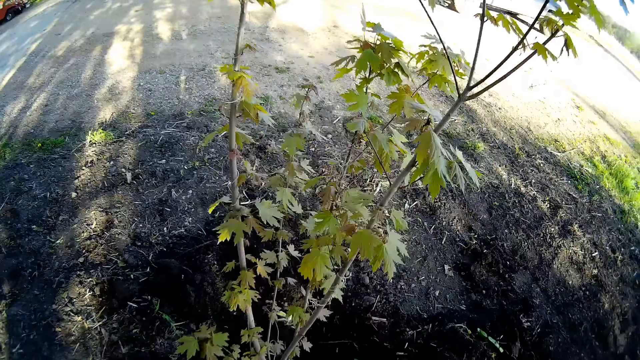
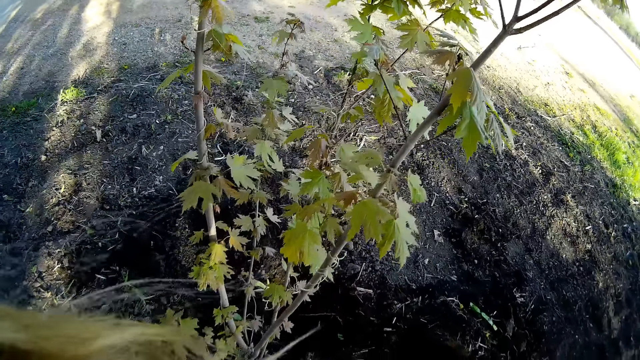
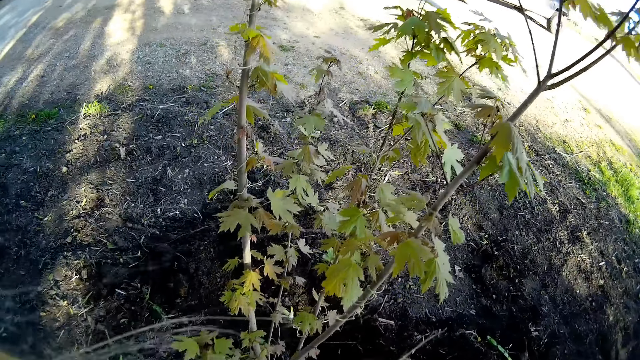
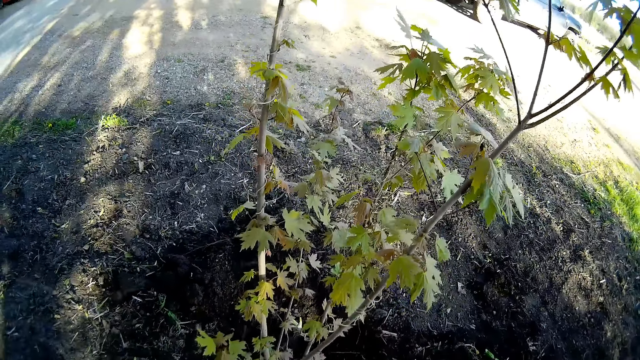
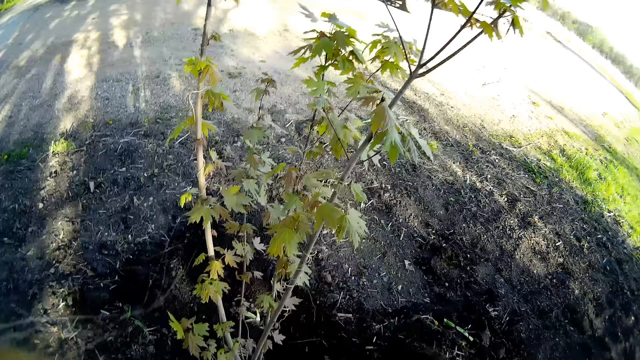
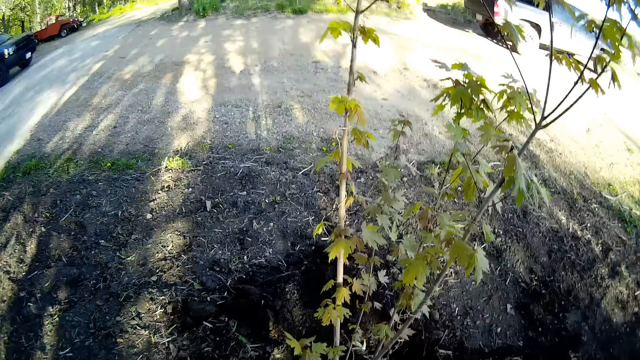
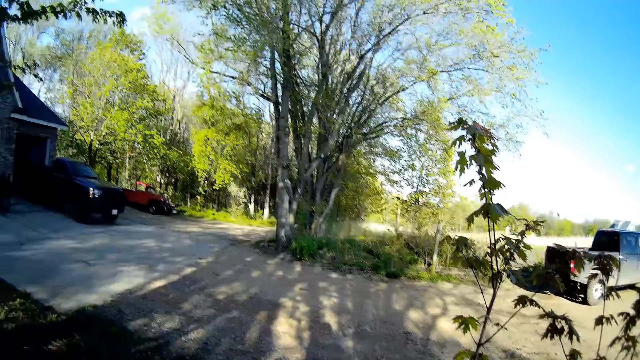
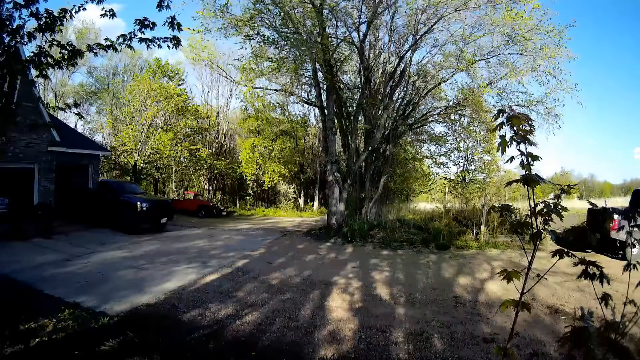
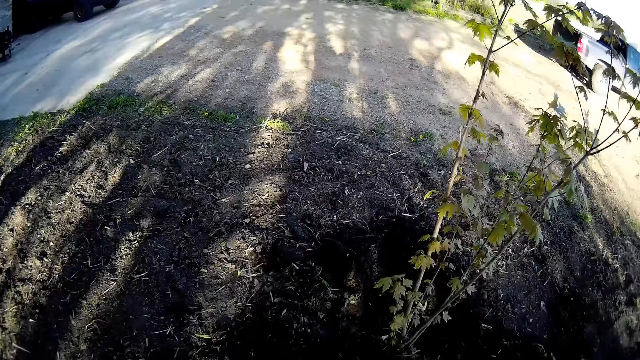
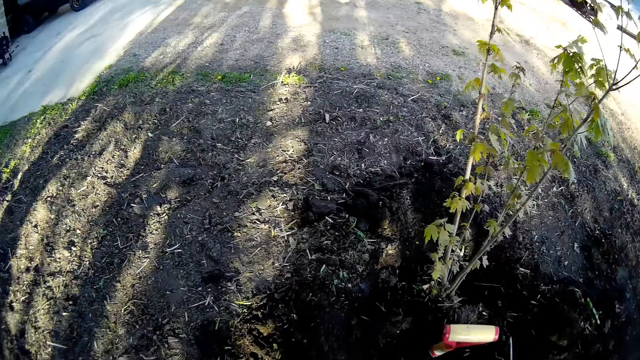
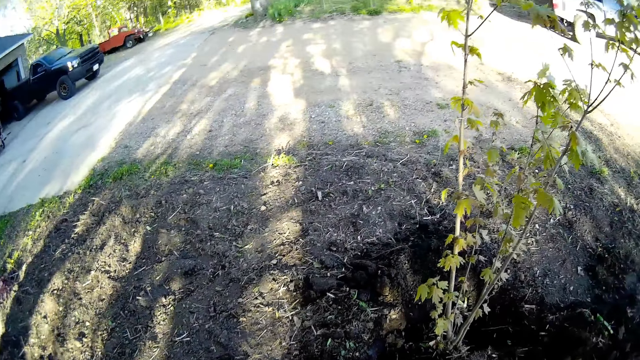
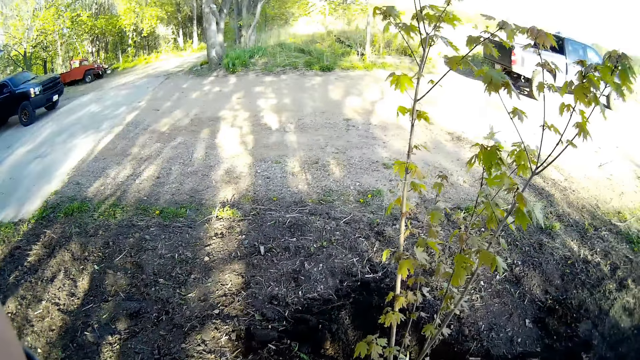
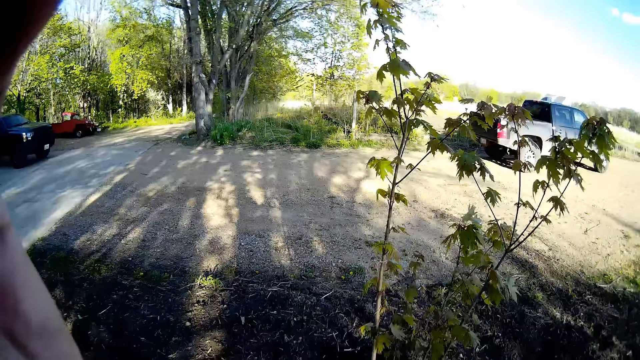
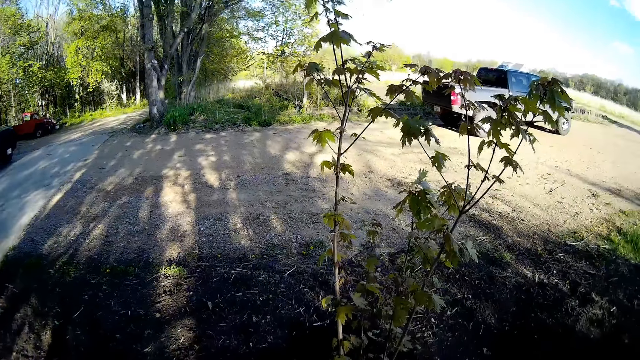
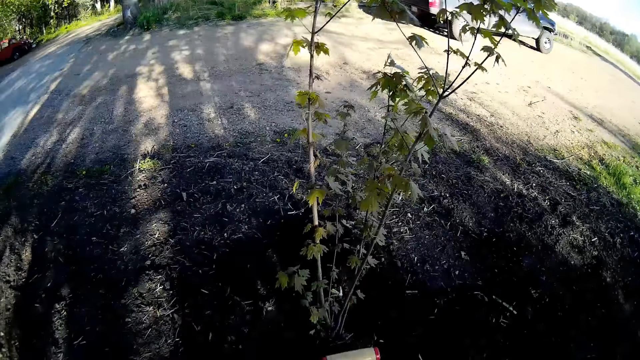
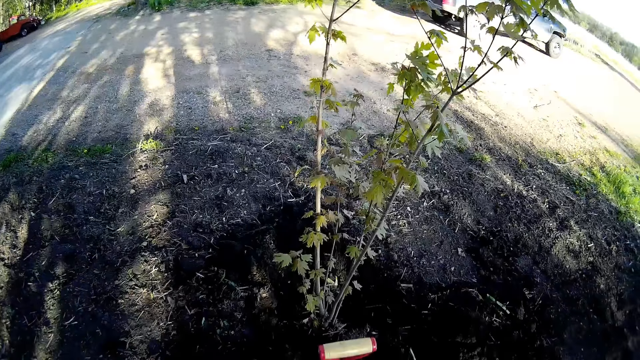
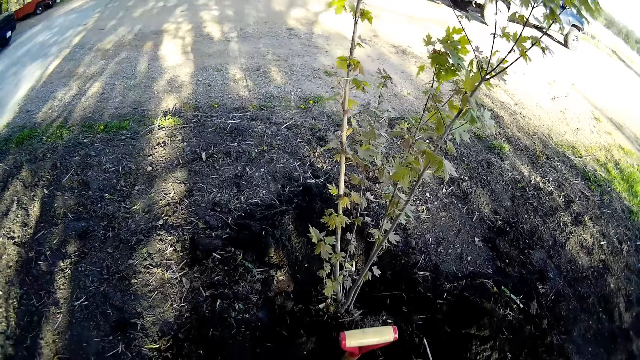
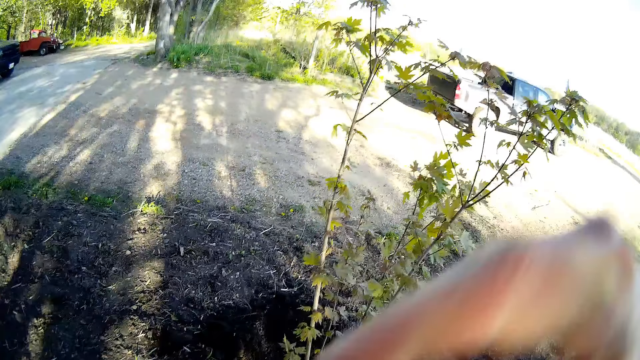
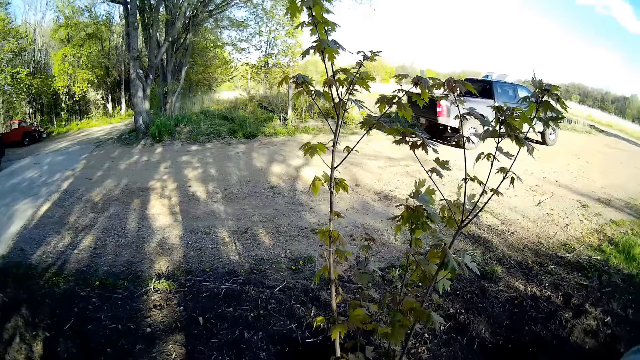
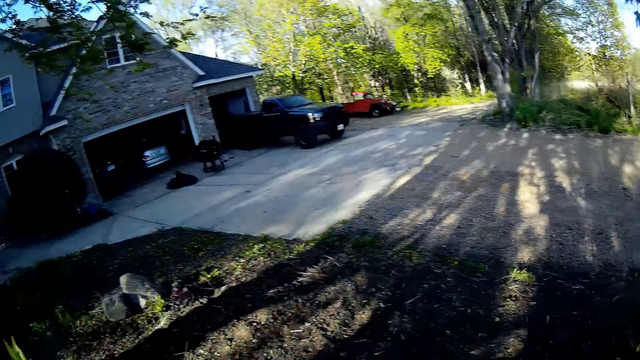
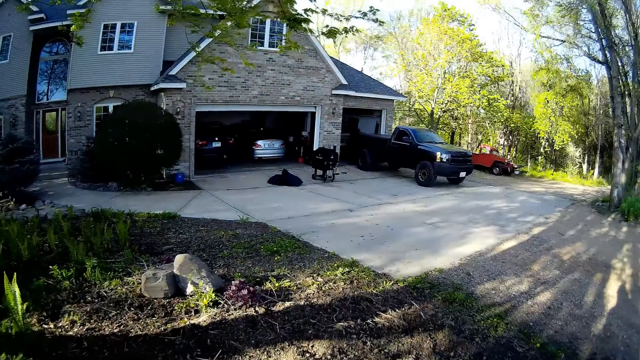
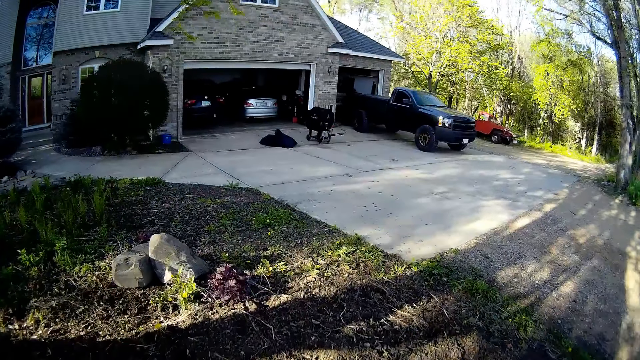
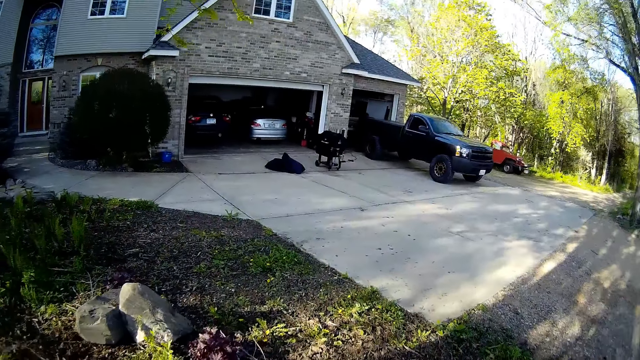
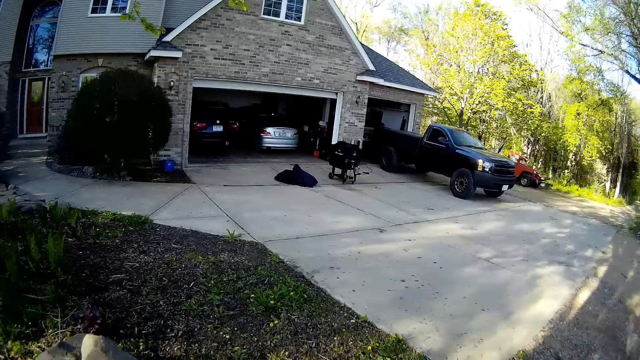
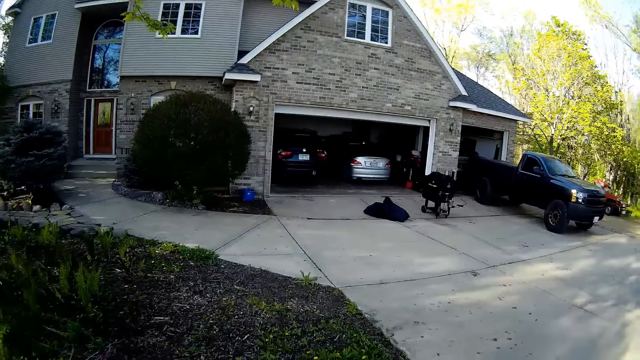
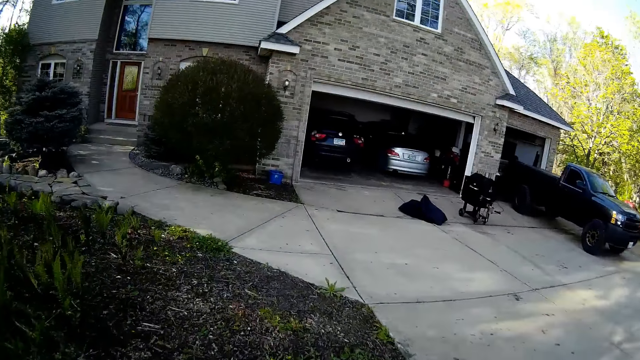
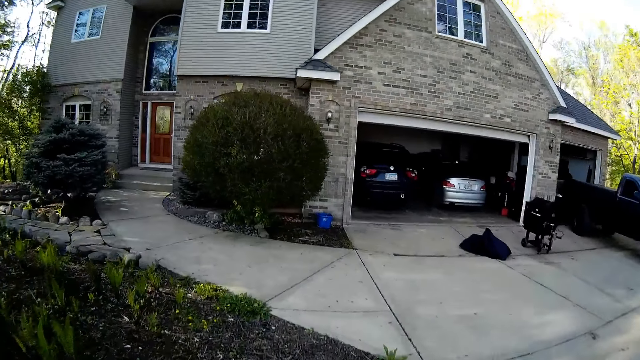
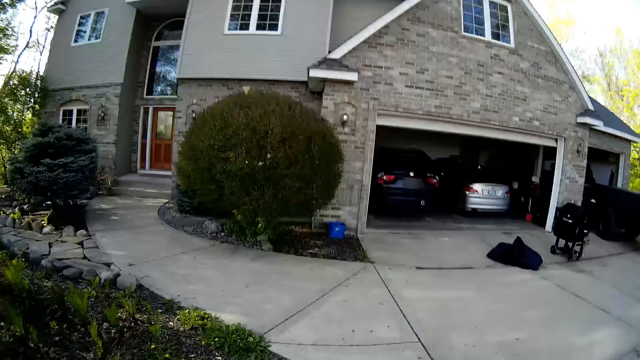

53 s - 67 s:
The camera wearer walks towards the house. They uproot a plant from the soil with both hands. They walk towards the house from the lawn.

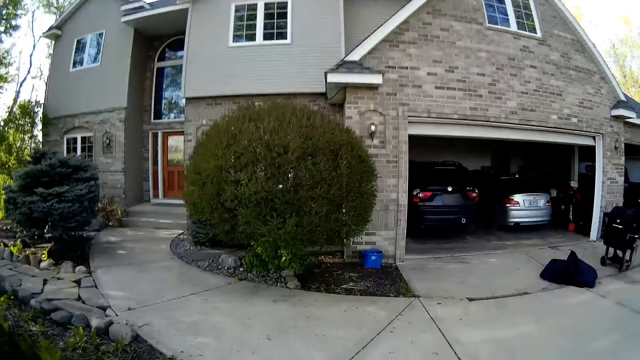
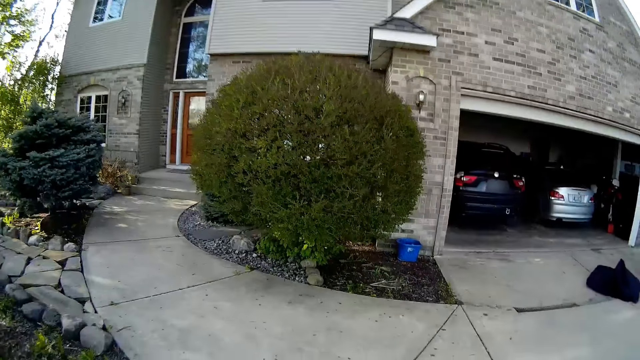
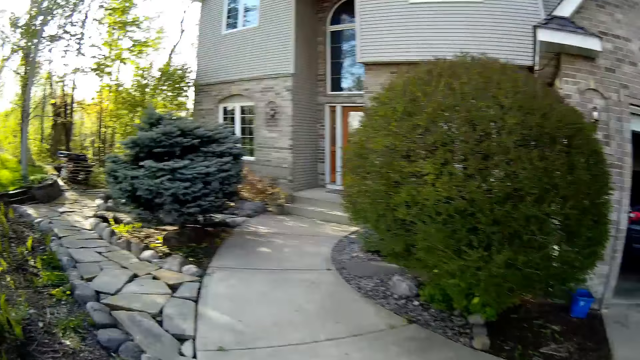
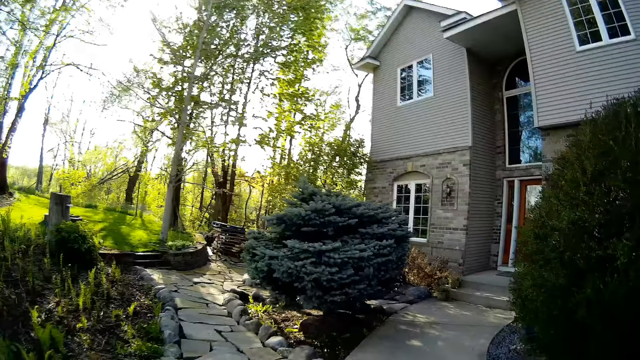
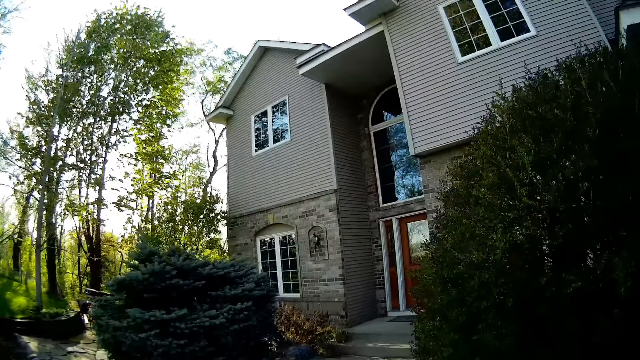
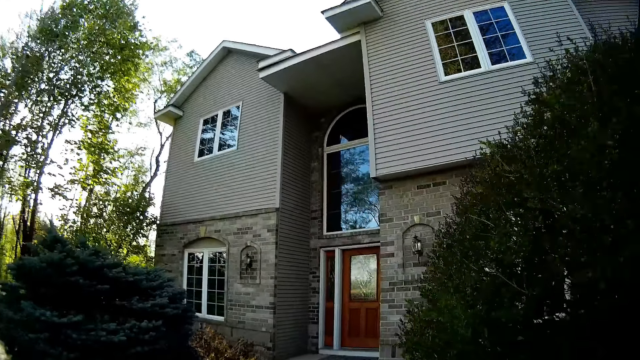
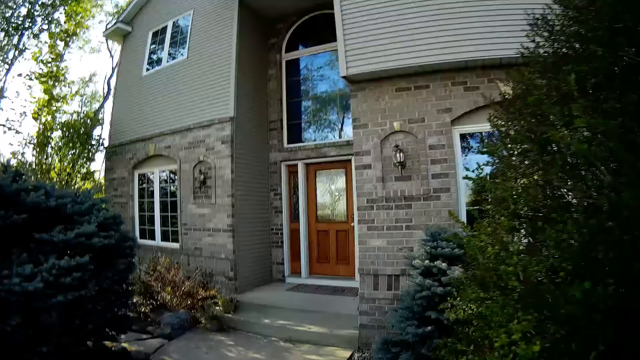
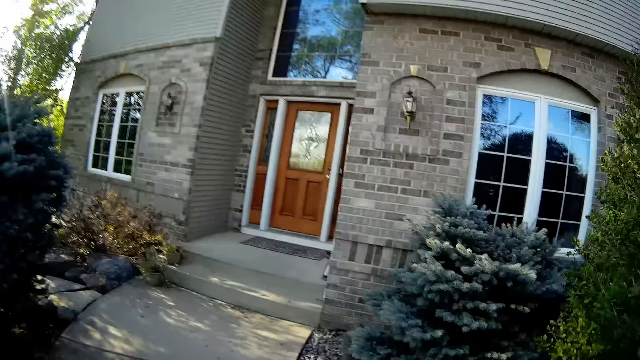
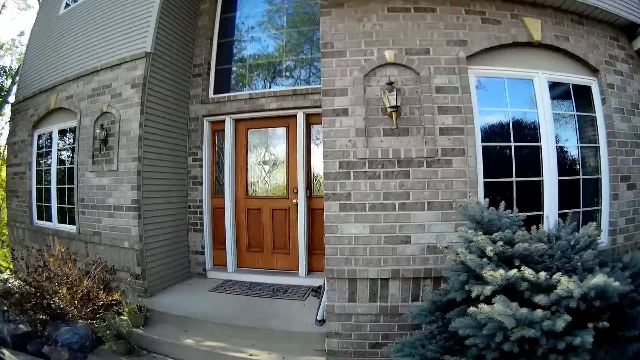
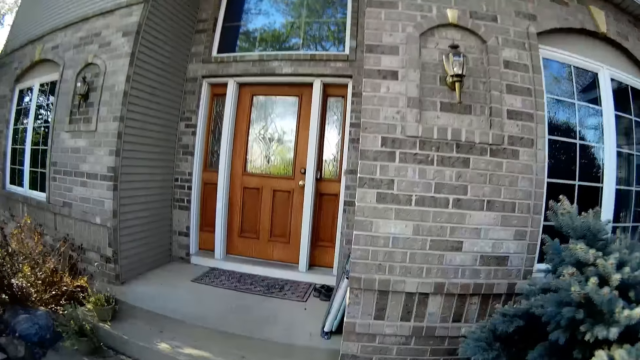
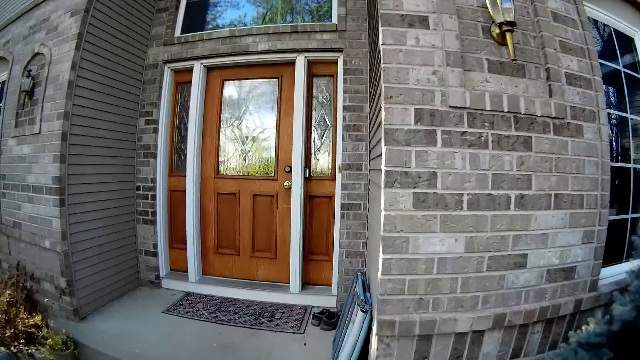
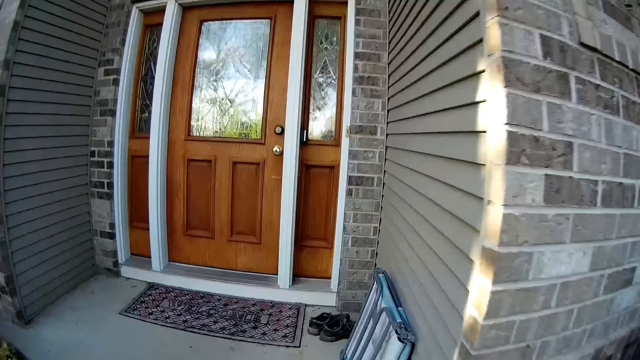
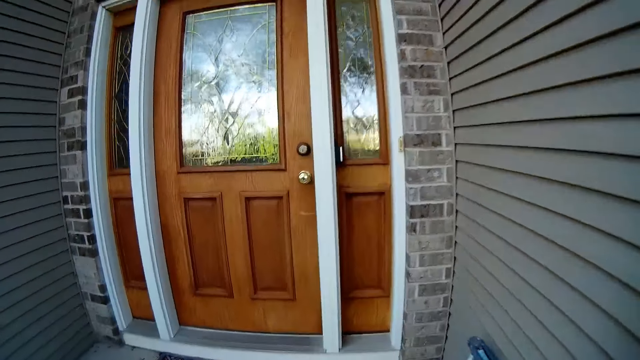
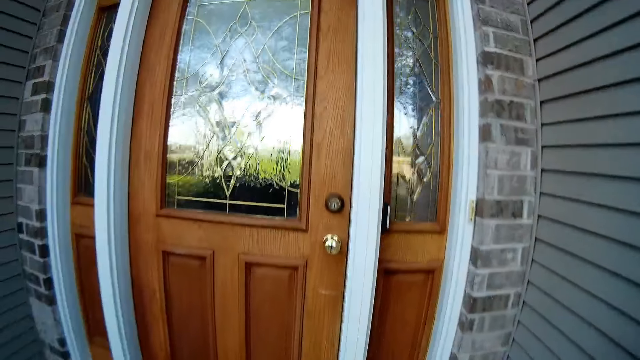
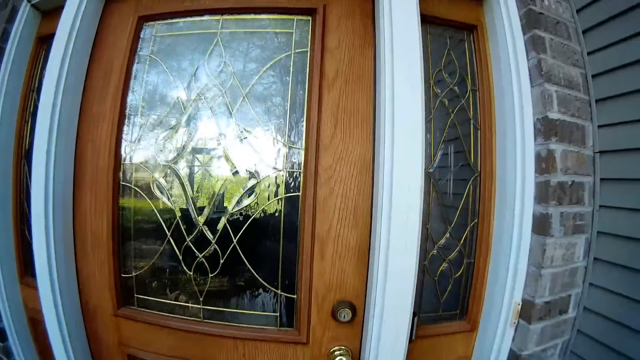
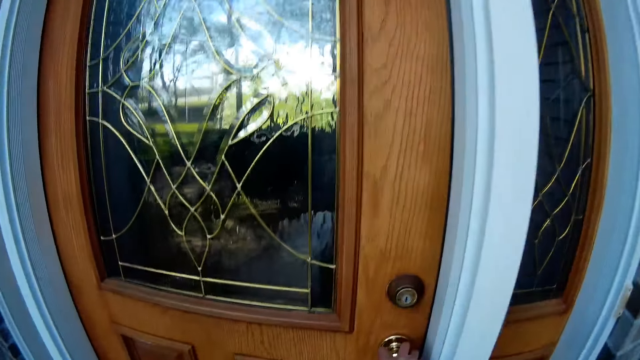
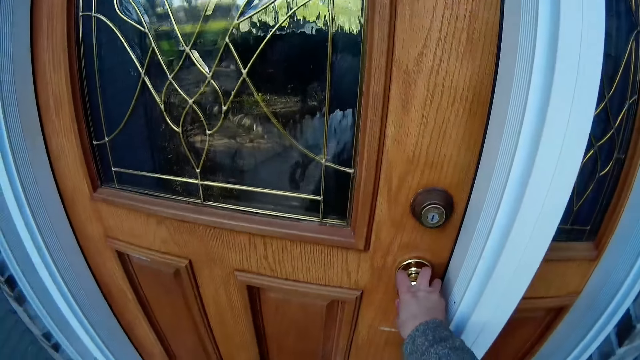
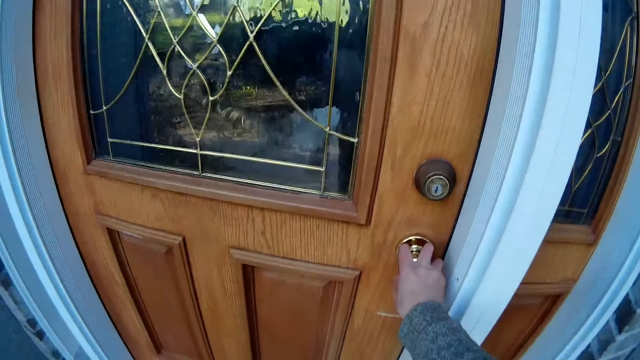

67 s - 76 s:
The camera wearer opens the door of the house with his right hand.
